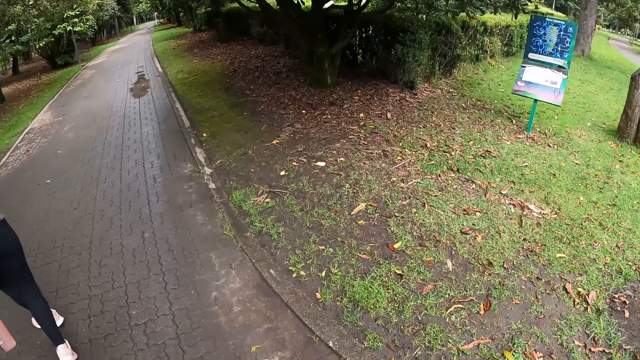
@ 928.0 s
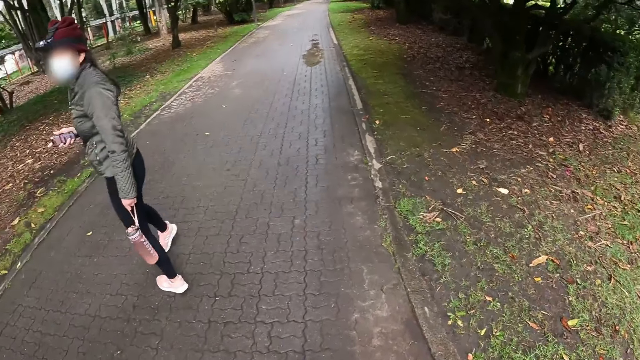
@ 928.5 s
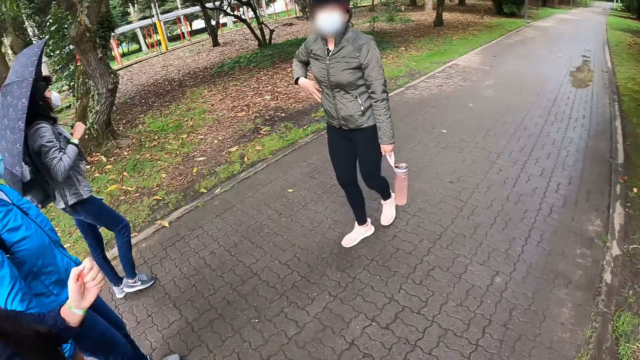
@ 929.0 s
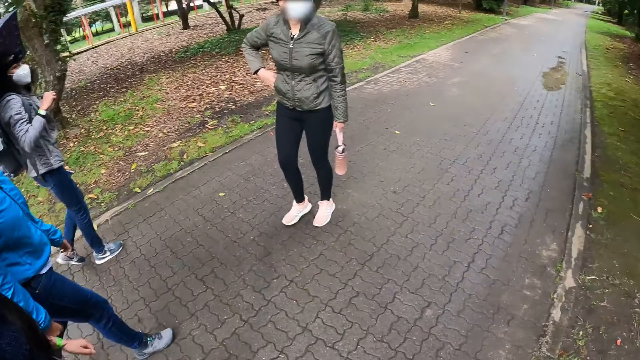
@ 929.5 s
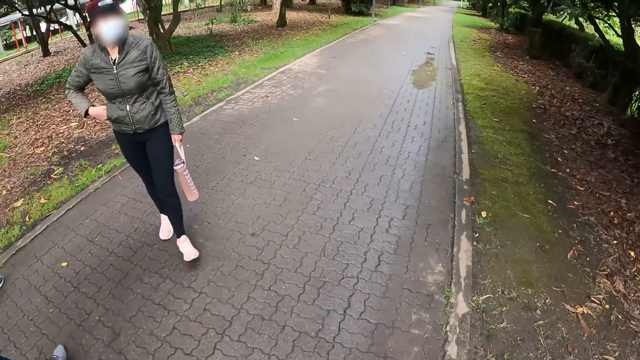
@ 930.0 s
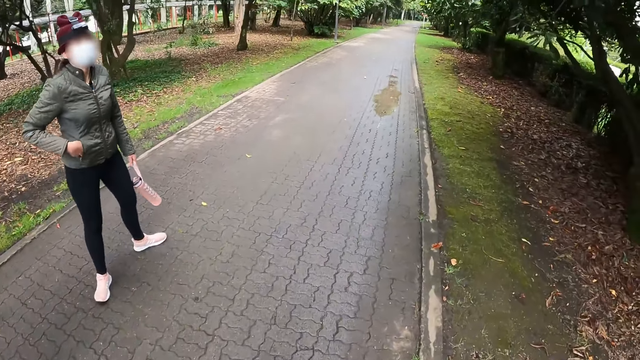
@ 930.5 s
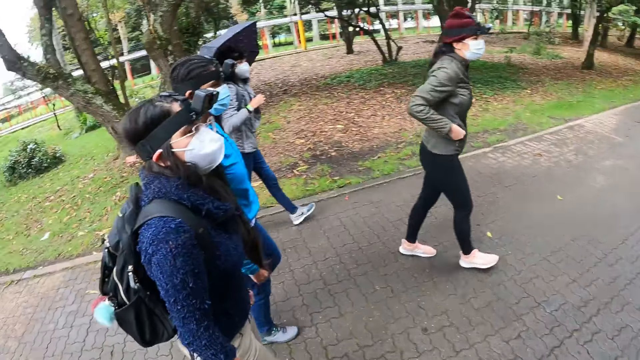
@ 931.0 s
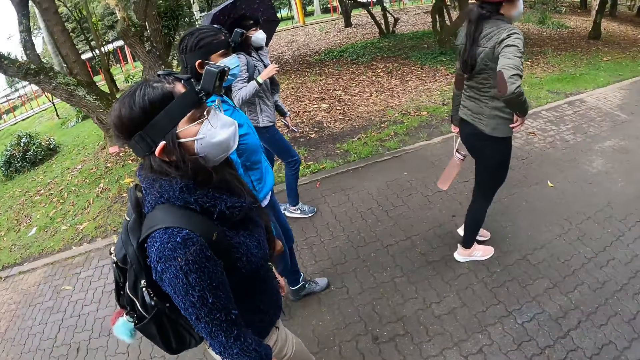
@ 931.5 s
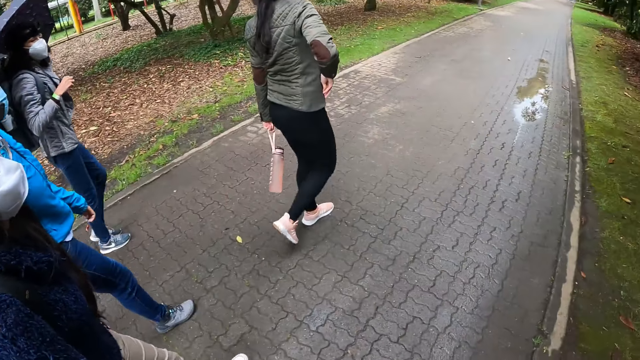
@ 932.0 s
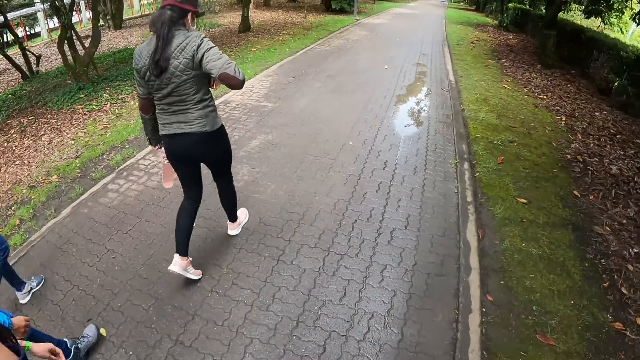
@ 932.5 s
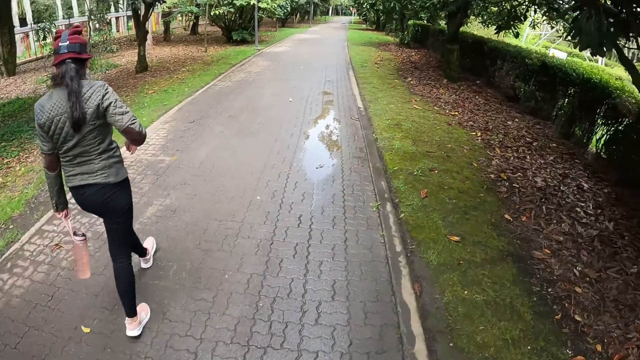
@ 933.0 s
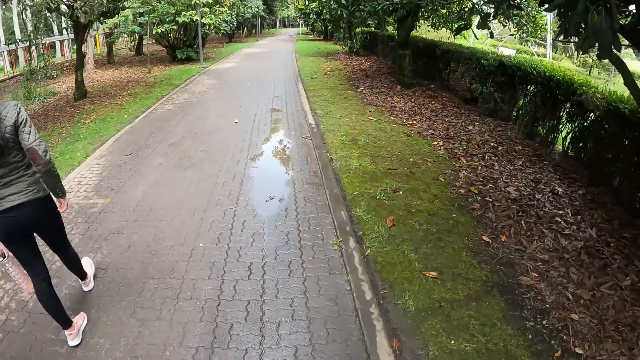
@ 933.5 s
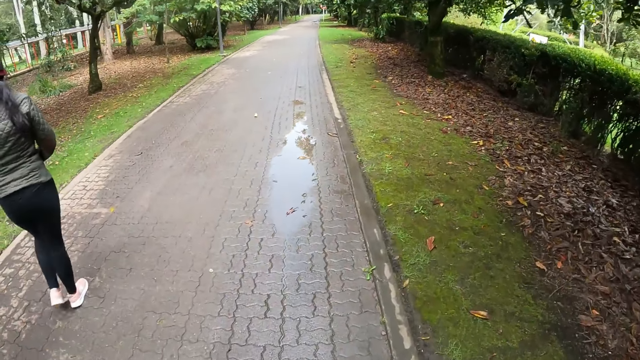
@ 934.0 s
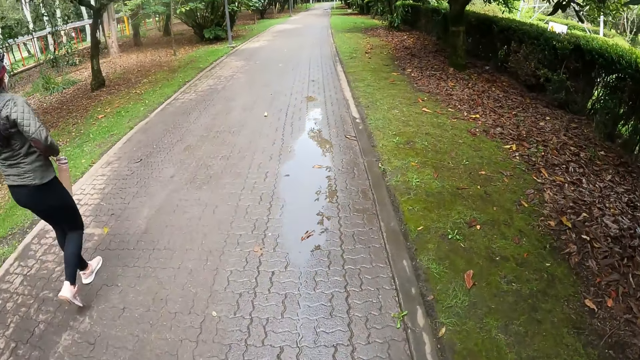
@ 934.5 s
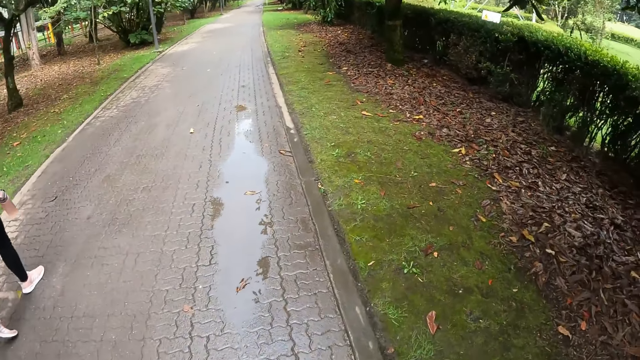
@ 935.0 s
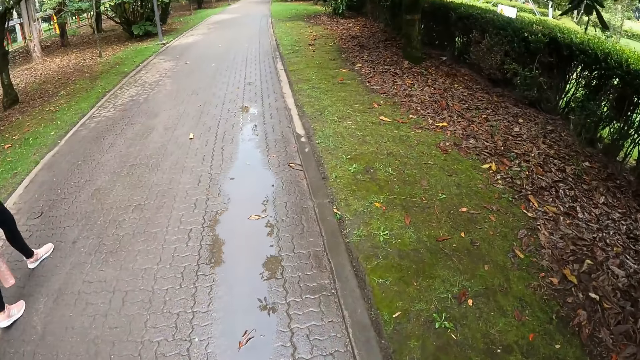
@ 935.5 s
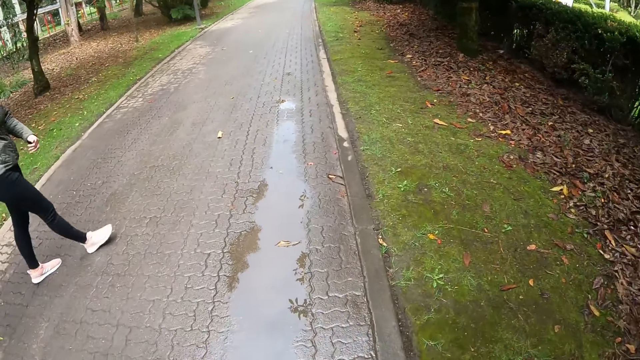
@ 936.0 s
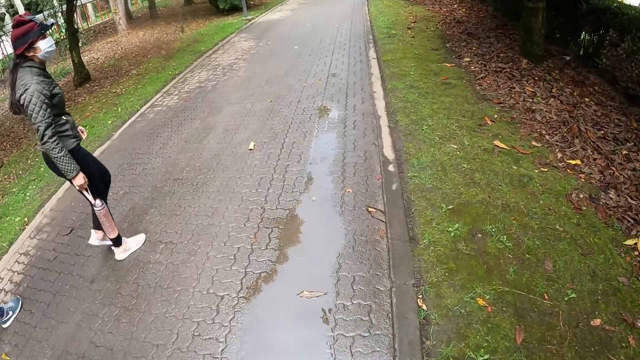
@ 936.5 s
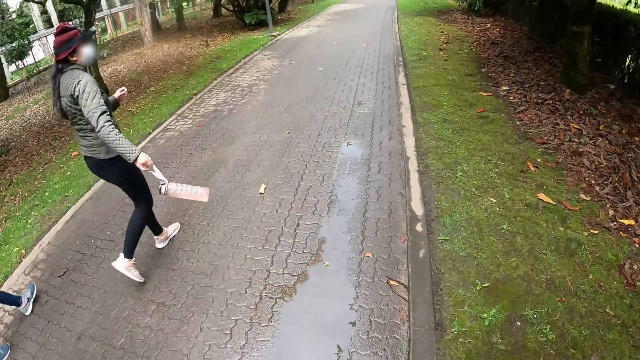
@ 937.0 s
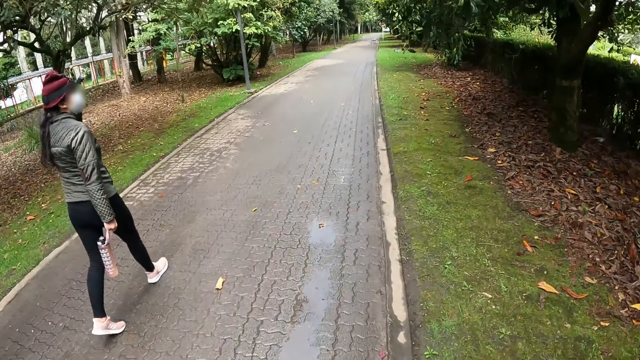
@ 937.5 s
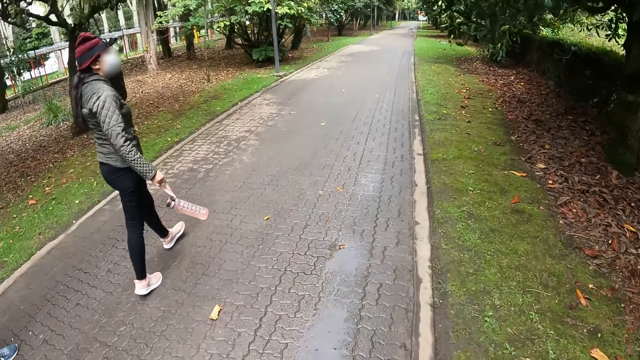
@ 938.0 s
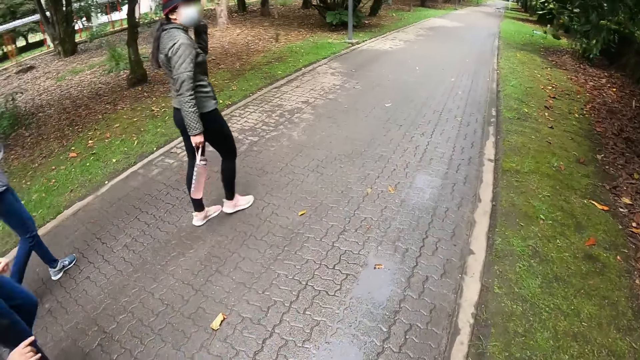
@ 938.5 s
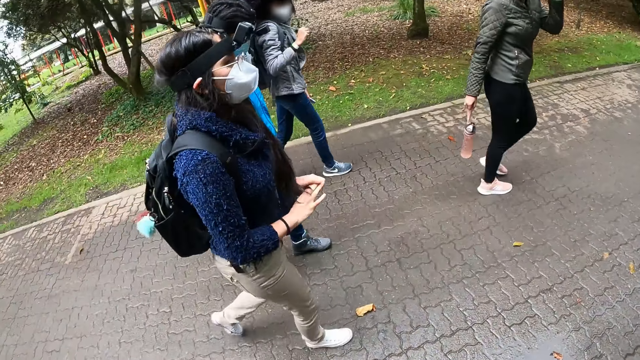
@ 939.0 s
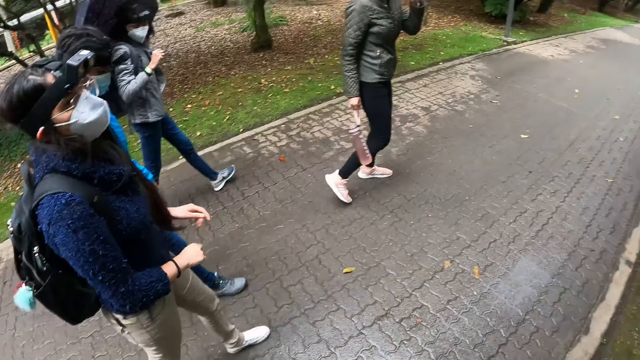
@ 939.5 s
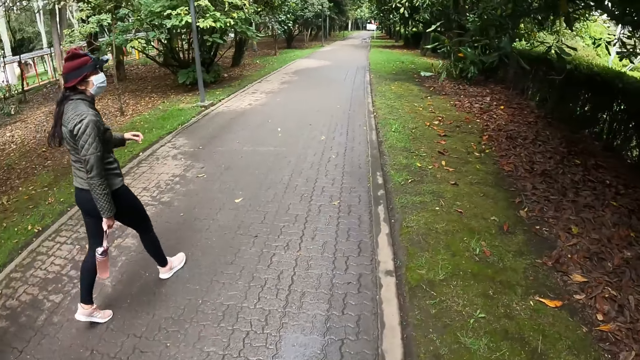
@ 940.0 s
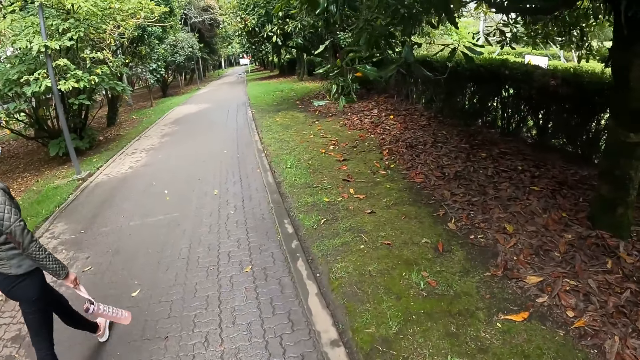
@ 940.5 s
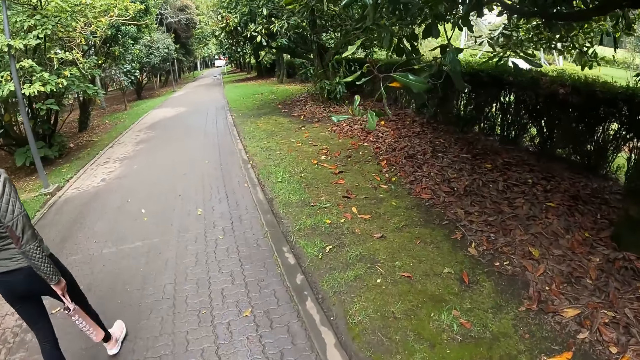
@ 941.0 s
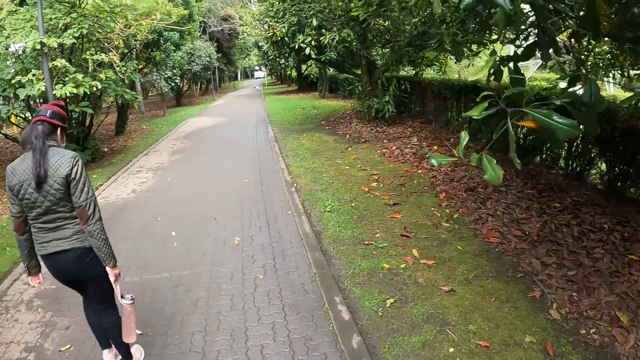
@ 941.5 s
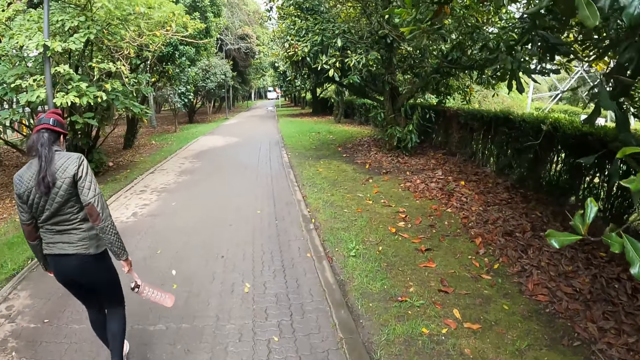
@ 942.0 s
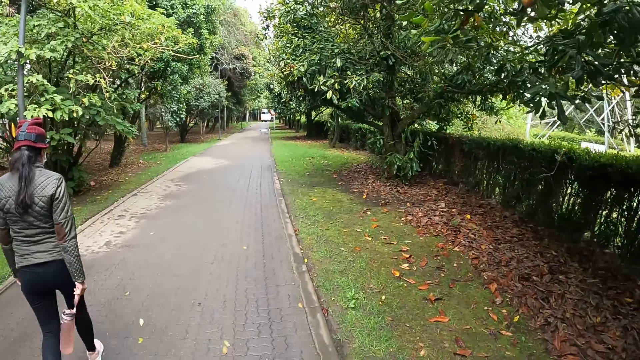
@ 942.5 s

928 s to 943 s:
The woman turns around. The woman walks on the reverse side. The woman dips her phone into her pocket with her right hand. The woman turns around. The woman walks towards the front side. The woman lowers her right hand. The camera wearer walks on the road alongside the group of people. The woman passes her water bottle to her right hand. The woman adjusts her hair with her left hand. The woman lowers her left hand. The camera wearer walks on the road alongside the group of people.

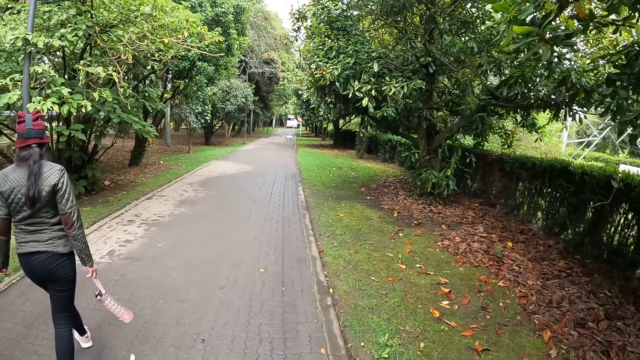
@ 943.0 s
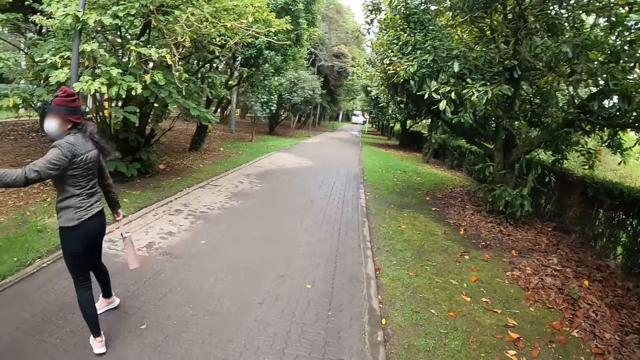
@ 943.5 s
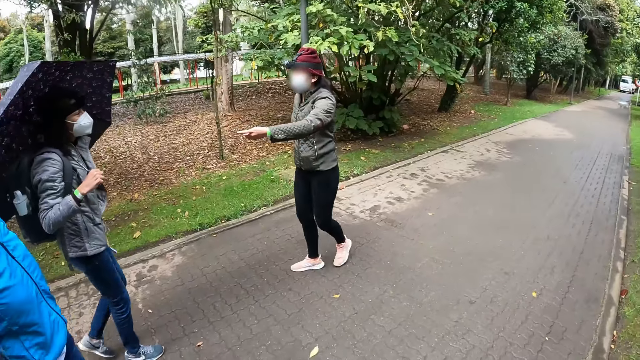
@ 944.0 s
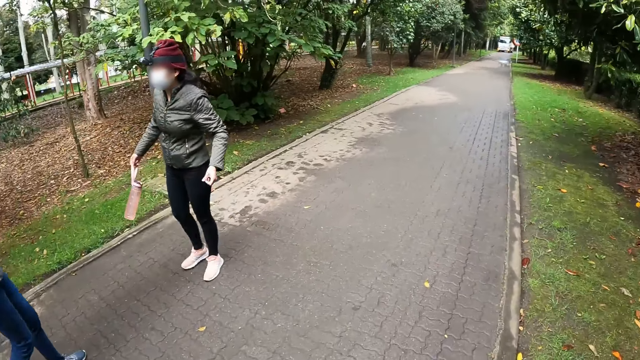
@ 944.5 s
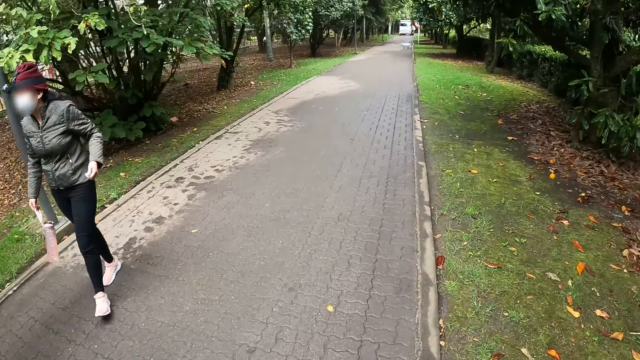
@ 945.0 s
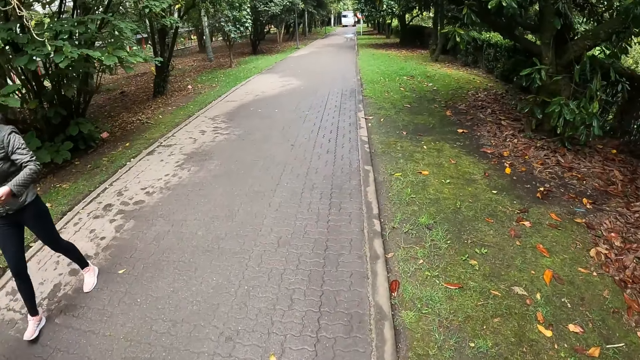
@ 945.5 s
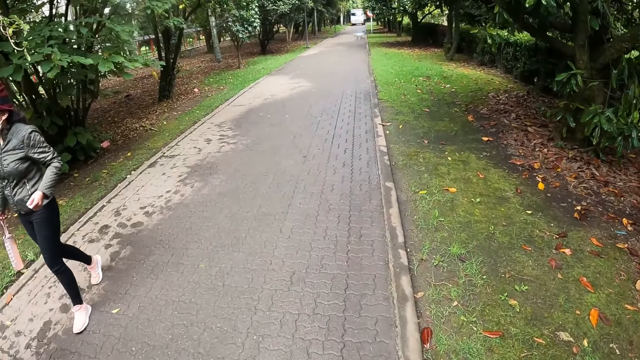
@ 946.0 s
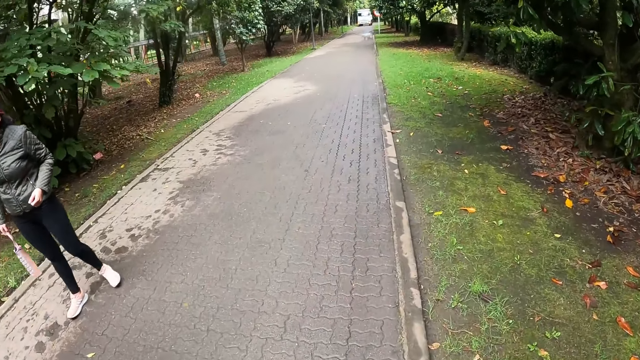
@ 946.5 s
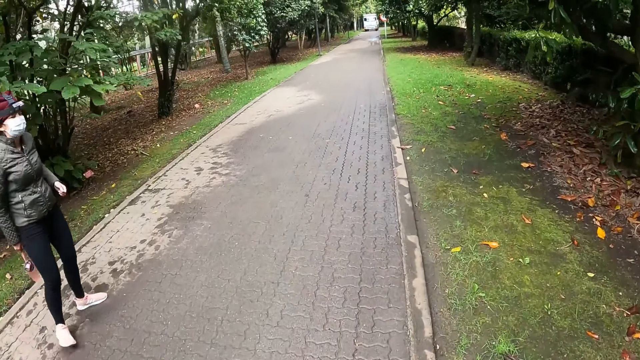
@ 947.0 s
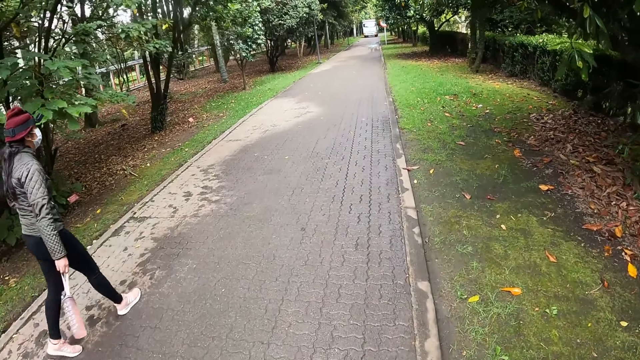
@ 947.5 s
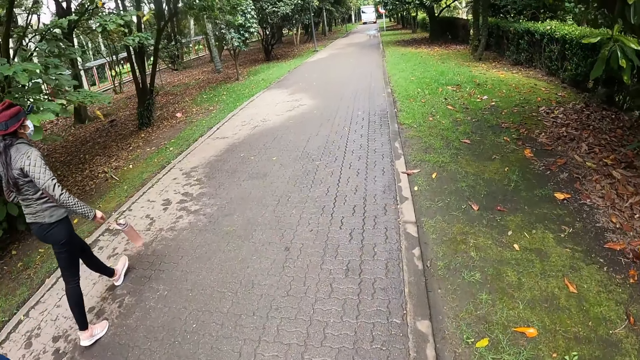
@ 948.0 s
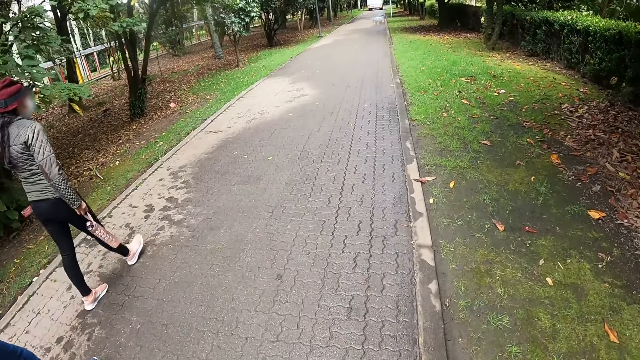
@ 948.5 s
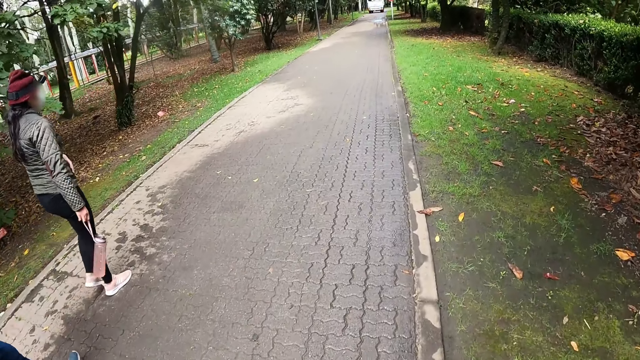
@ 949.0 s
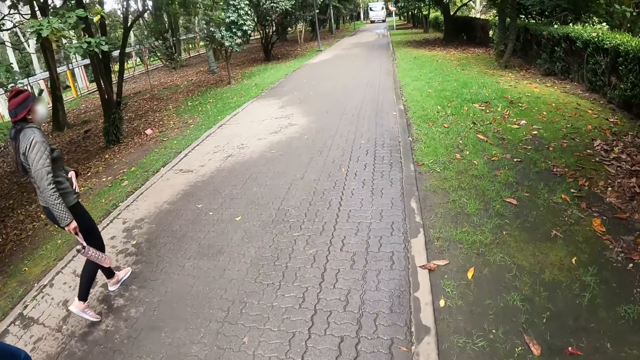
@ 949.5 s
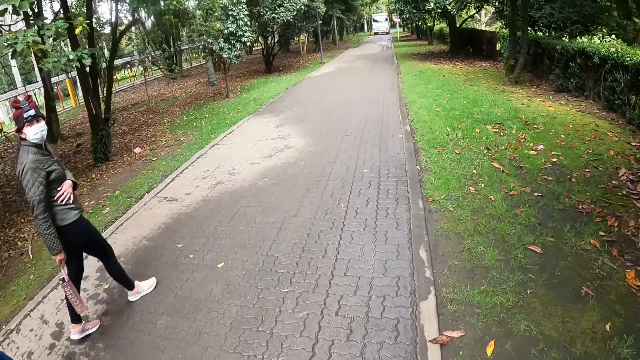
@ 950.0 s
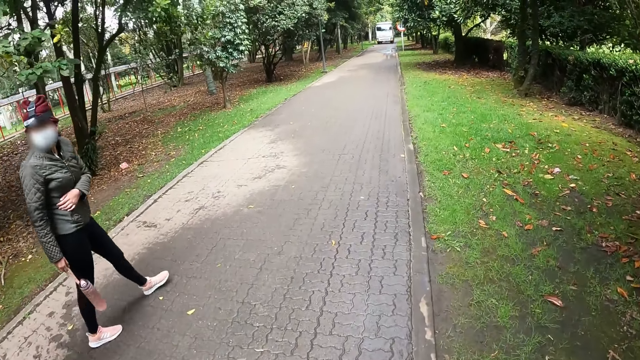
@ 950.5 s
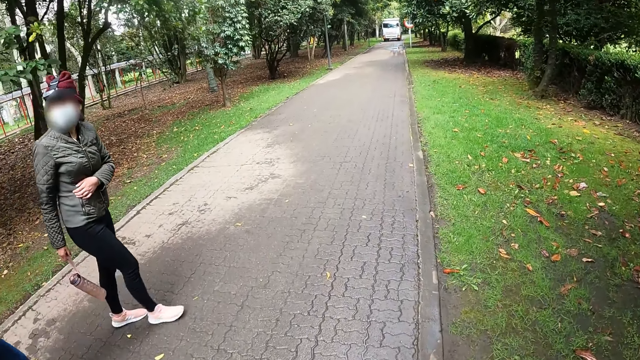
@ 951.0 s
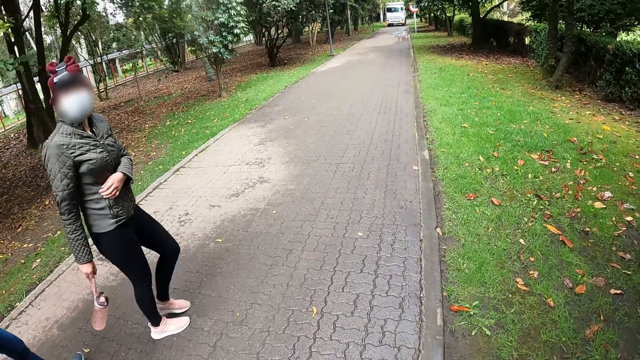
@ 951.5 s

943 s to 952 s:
The woman turns around. The woman interacts with the camera wearer and others. The woman walks on the reverse side. The woman gestures out. The woman turns around. The woman walks towards the front side.
